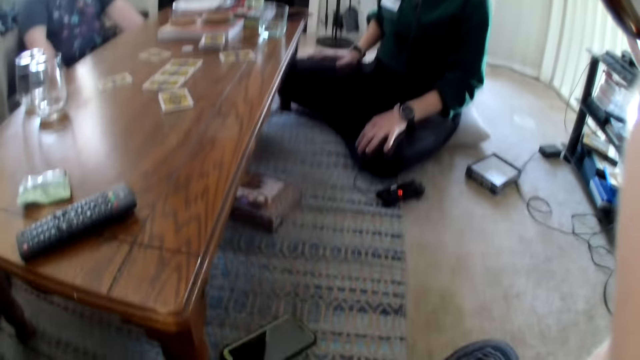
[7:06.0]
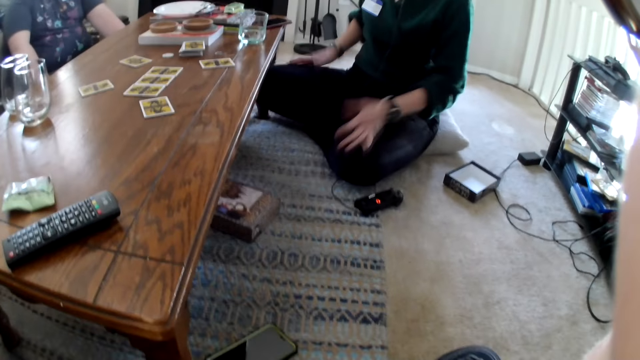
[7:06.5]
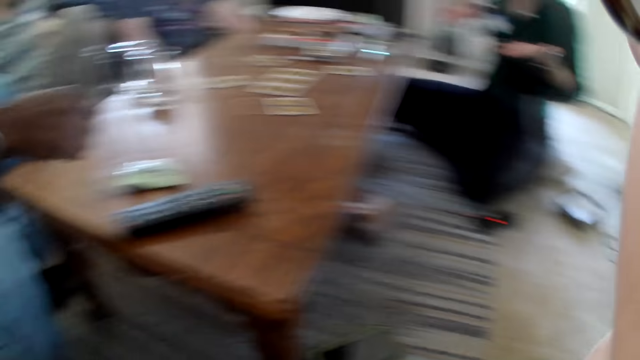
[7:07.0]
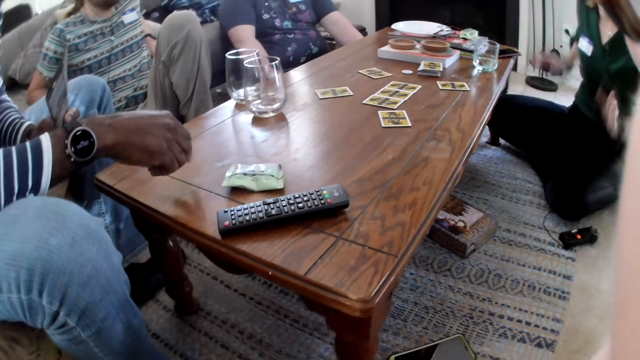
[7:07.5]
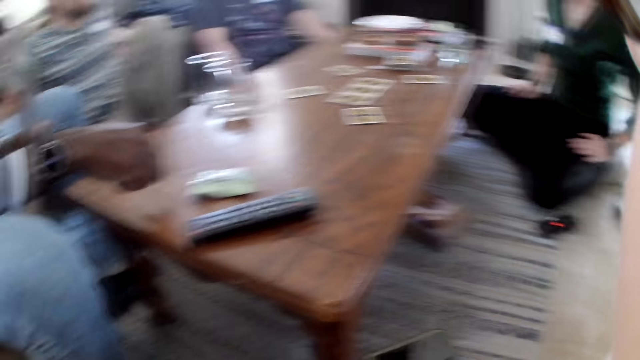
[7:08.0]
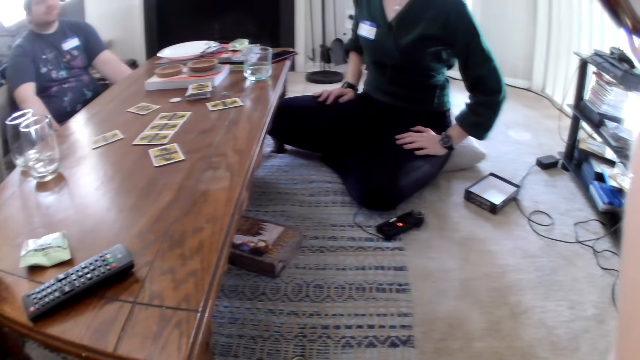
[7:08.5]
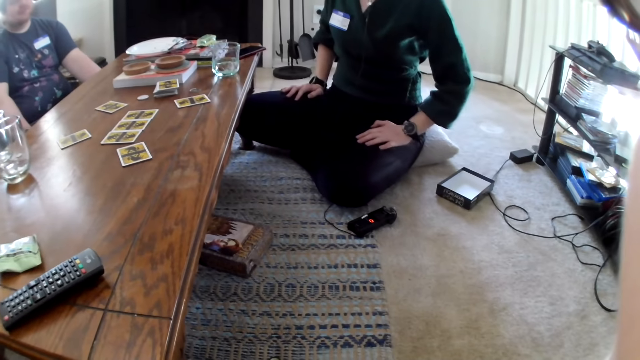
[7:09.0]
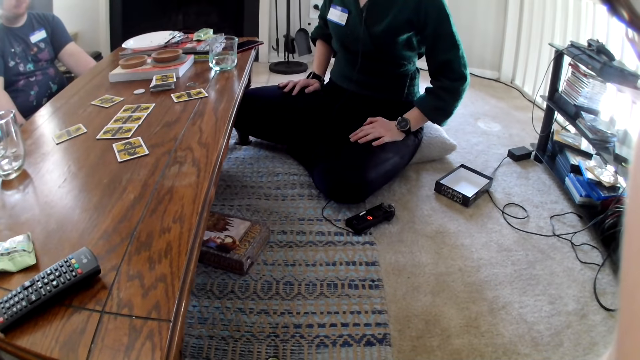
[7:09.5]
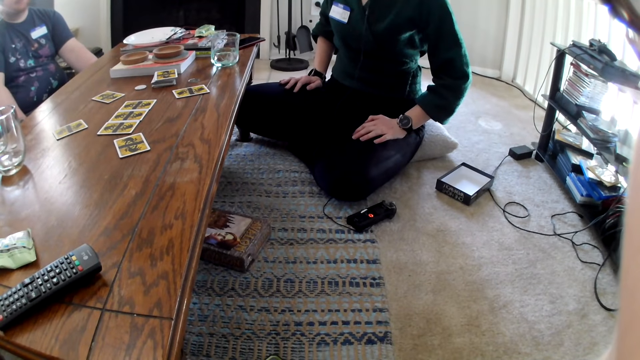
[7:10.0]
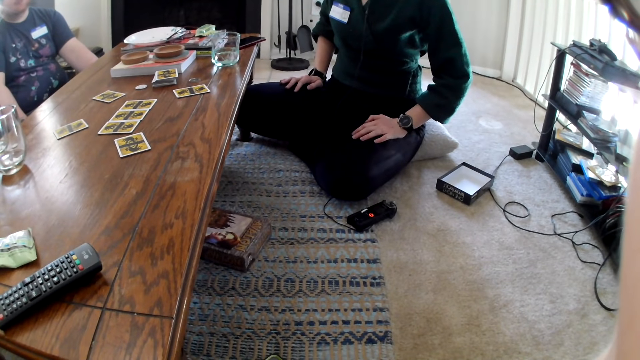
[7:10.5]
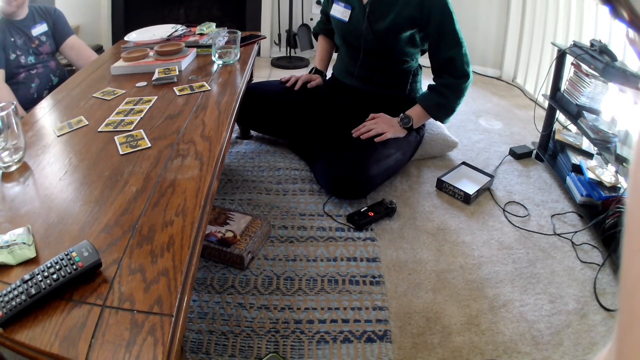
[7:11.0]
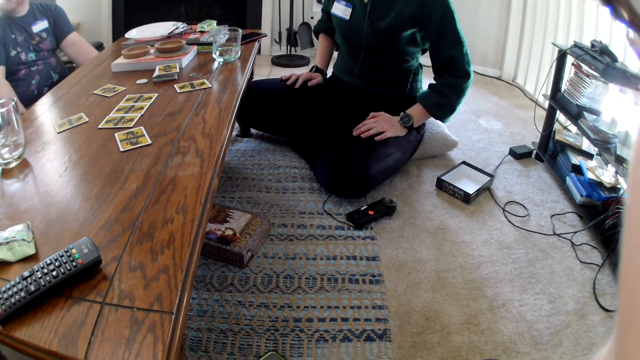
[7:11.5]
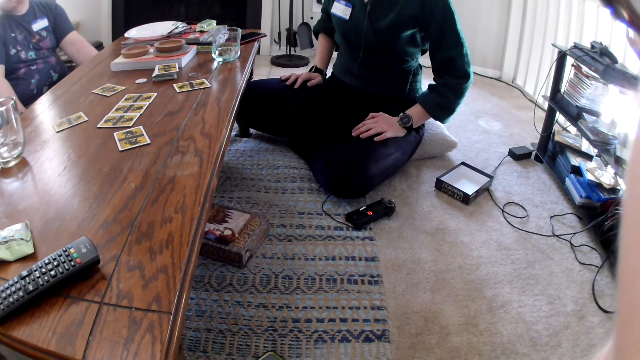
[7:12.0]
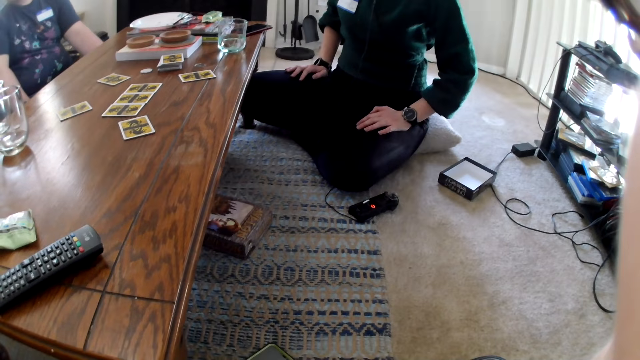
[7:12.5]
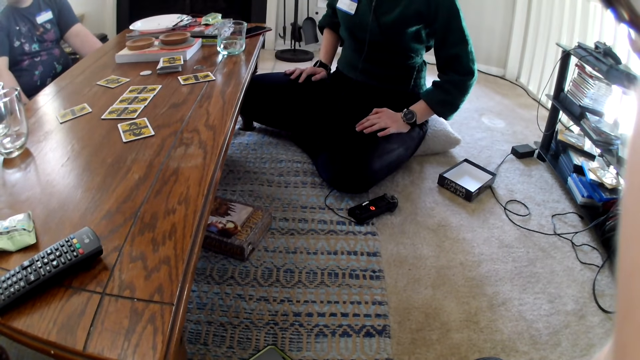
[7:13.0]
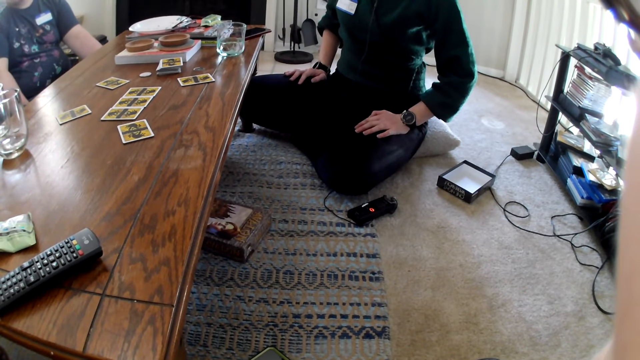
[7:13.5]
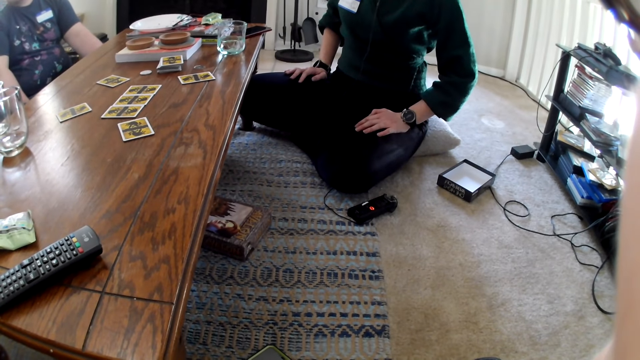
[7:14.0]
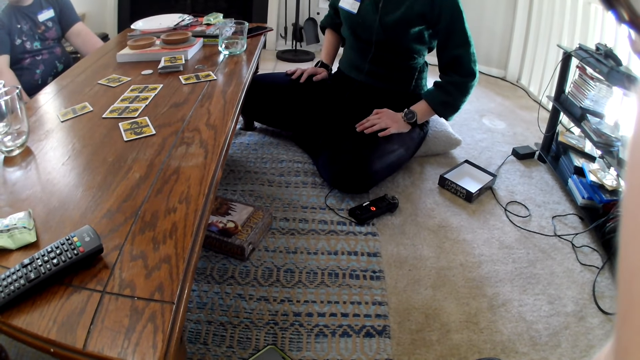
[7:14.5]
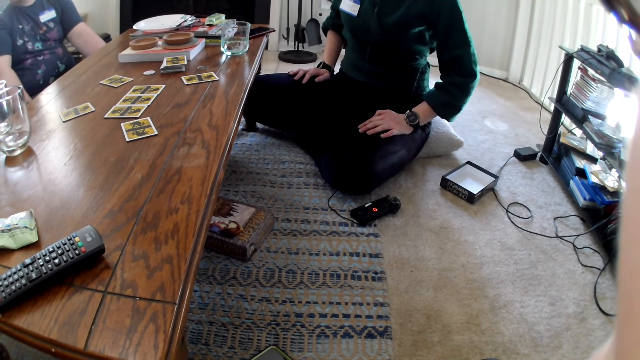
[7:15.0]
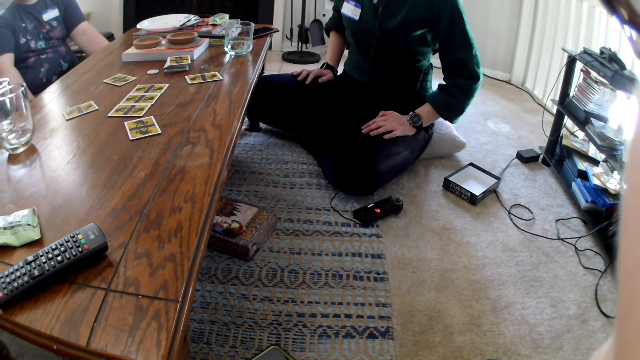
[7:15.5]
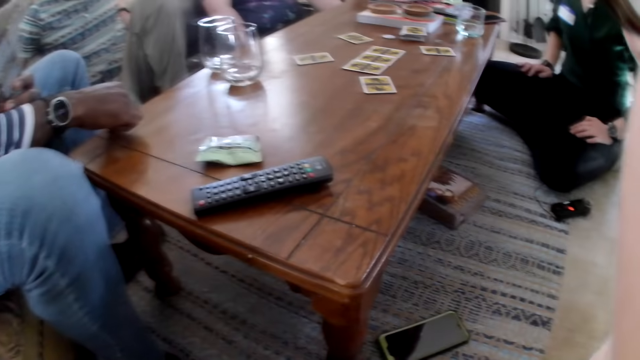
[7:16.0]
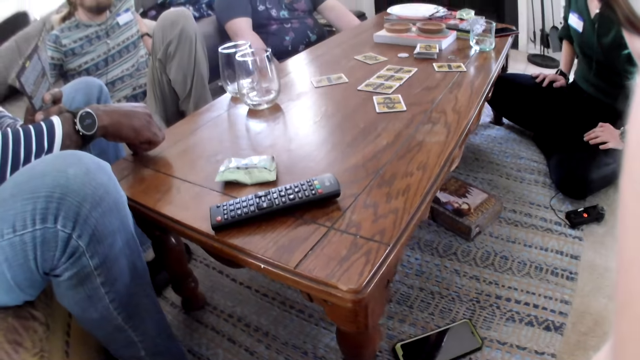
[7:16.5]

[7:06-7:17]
A woman interacts with a man.

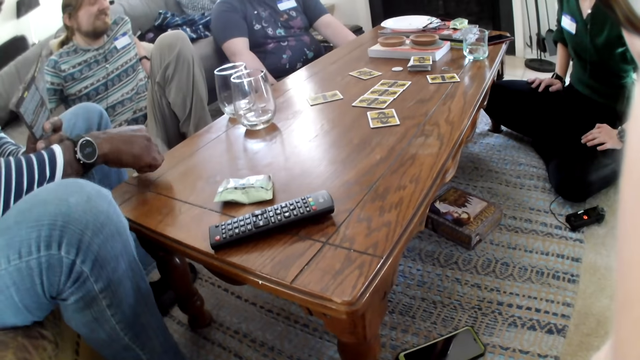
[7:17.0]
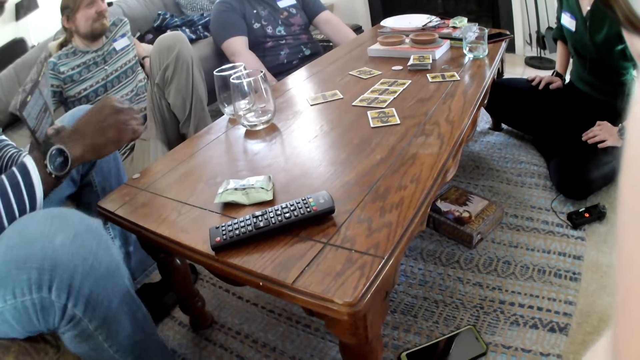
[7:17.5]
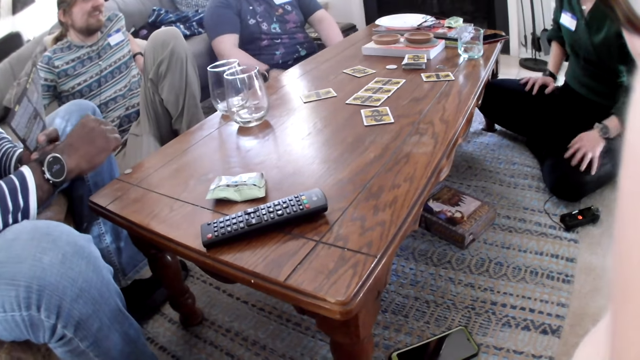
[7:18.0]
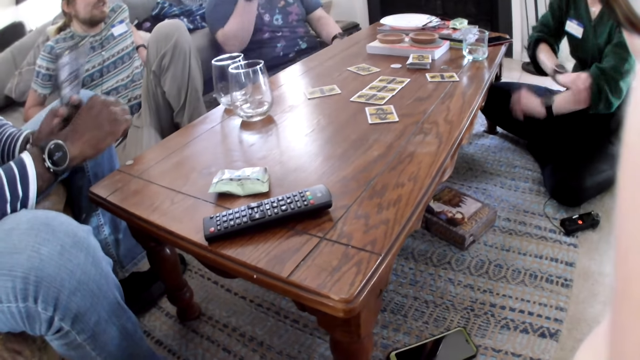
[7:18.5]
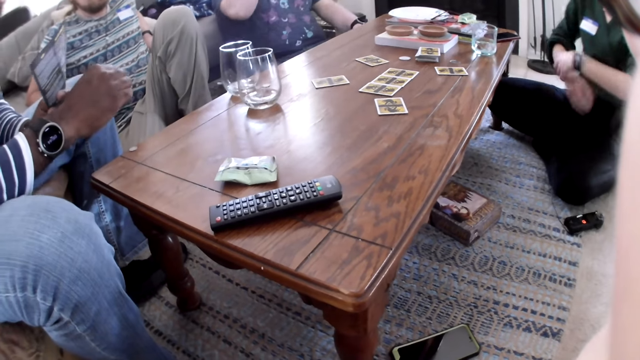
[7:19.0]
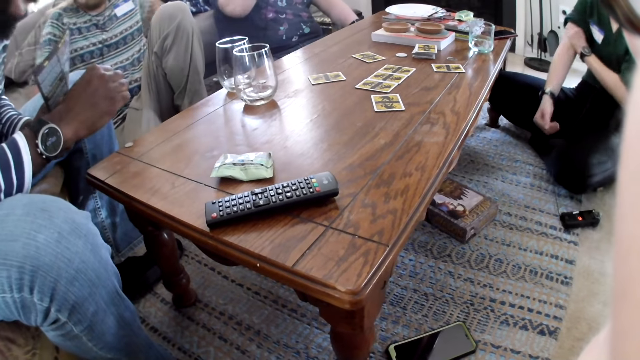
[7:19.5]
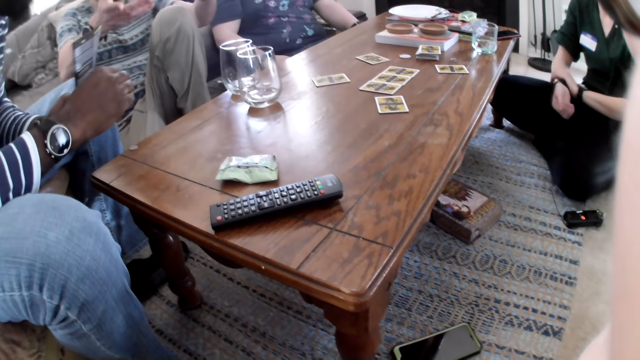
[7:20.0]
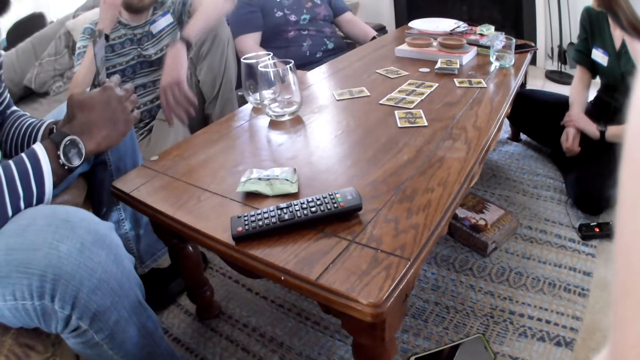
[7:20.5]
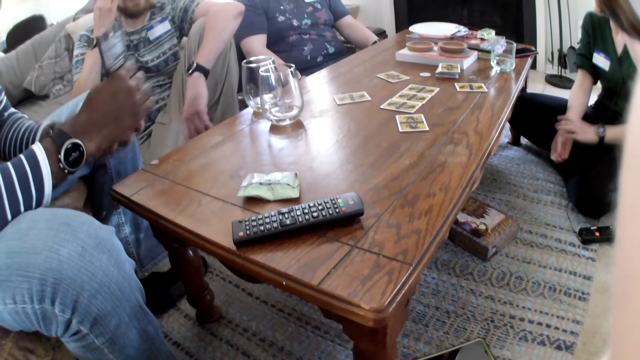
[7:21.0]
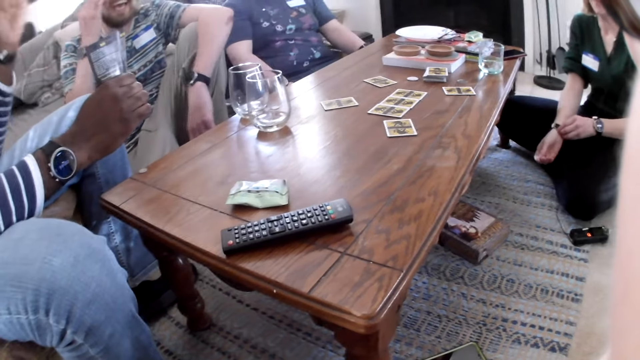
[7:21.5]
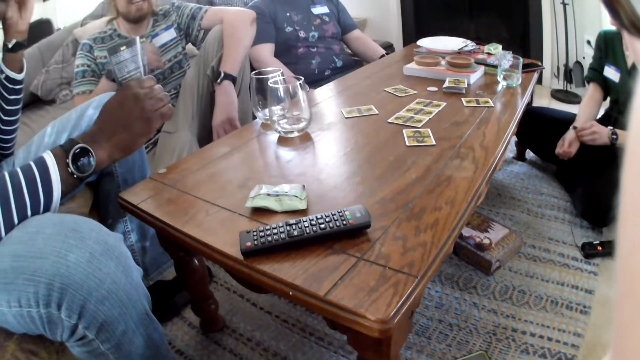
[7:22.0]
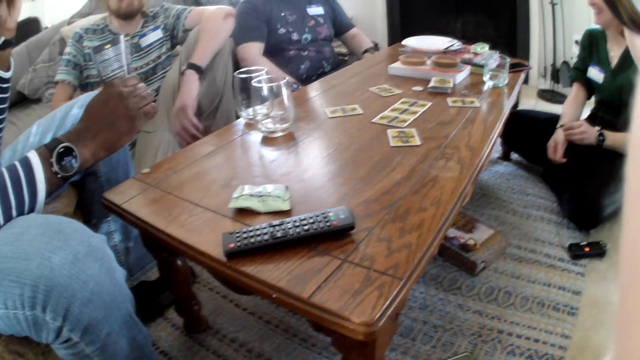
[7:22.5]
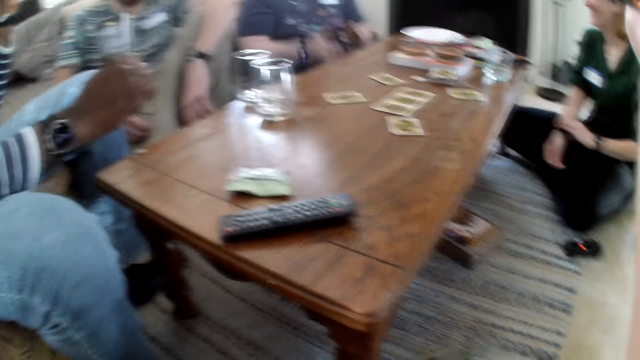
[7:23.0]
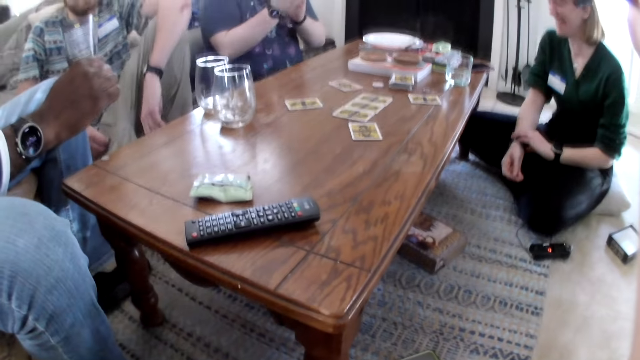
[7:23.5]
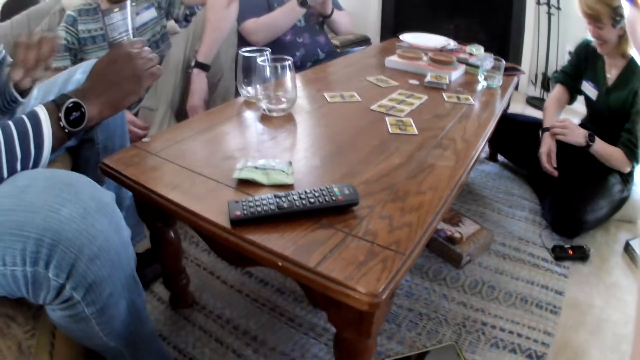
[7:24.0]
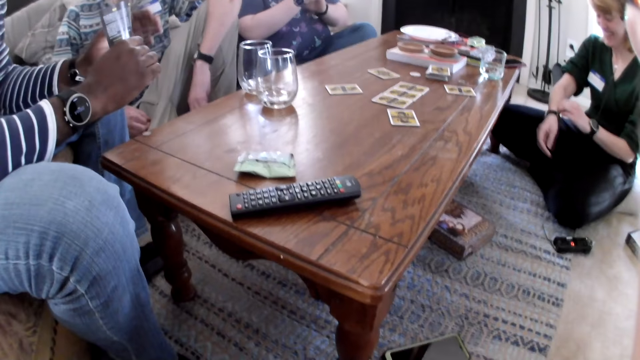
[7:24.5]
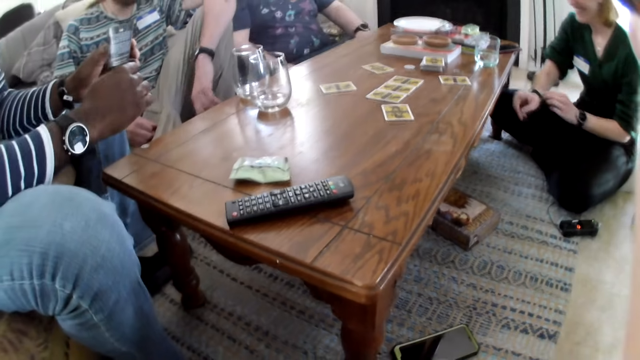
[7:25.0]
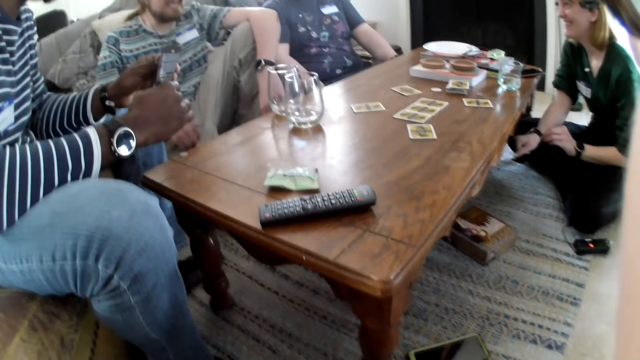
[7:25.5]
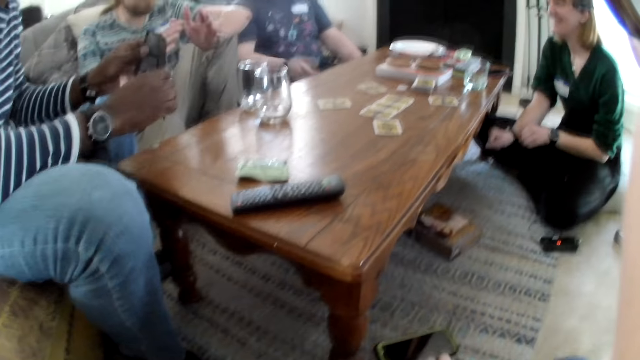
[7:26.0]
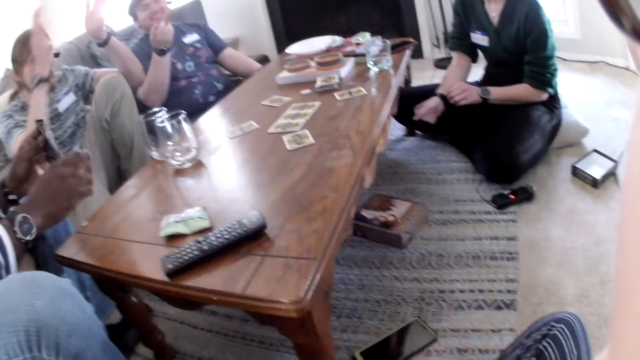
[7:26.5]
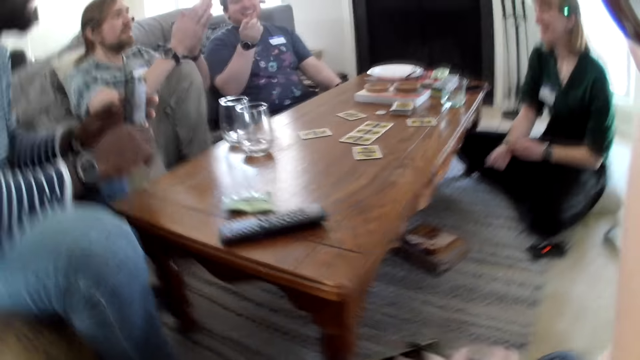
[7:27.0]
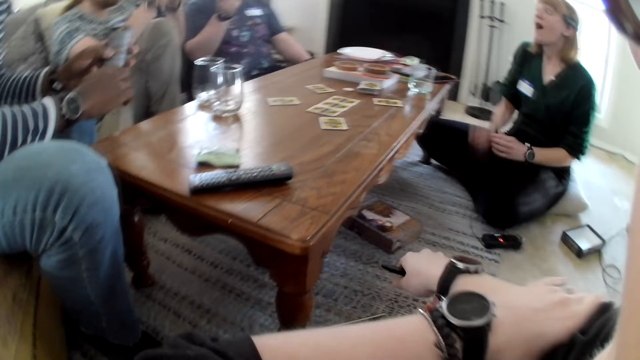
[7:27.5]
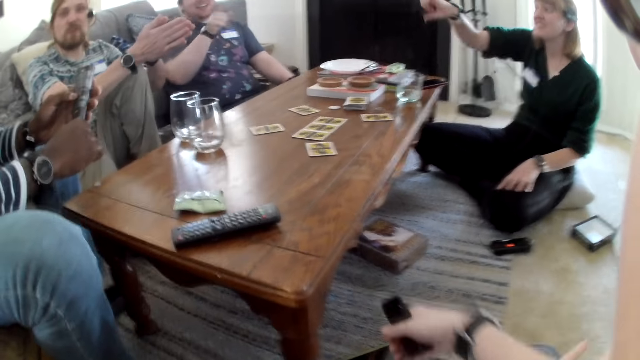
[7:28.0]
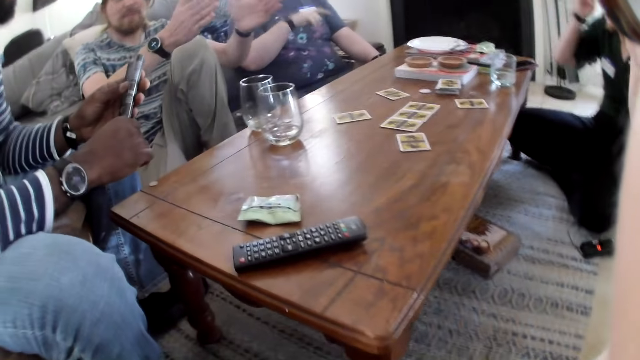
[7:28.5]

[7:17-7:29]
A man interacts with the camera wearer, another man, a third man and a woman. The second man passes the game manual from his left hand to his right hand and holds the game manual with both hands. The woman adjusts a wristwatch on her right hand with her left hand. The third man interacts with the camera wearer, the second man, the first man and the woman. The second man plays with the game manual in both hands.
